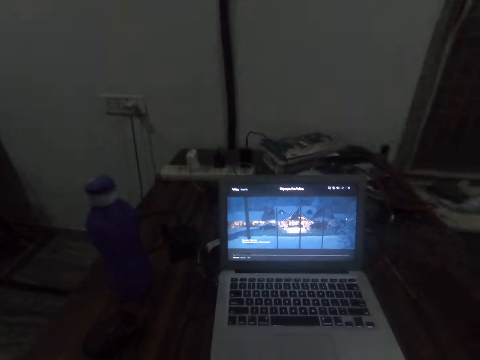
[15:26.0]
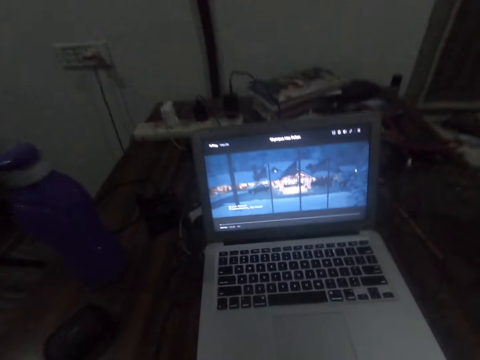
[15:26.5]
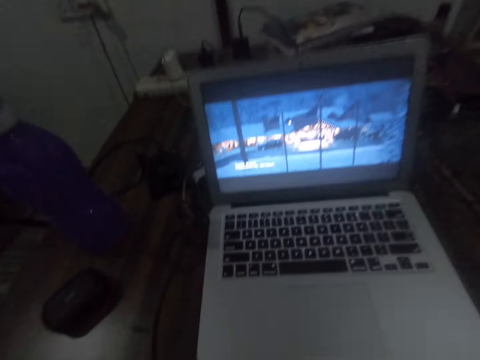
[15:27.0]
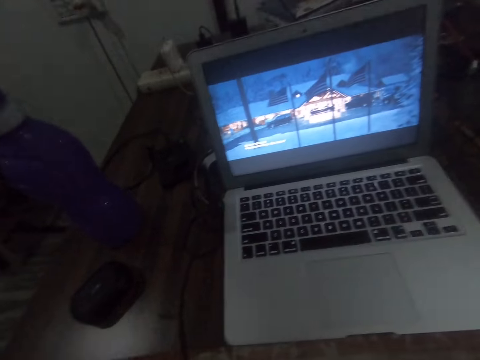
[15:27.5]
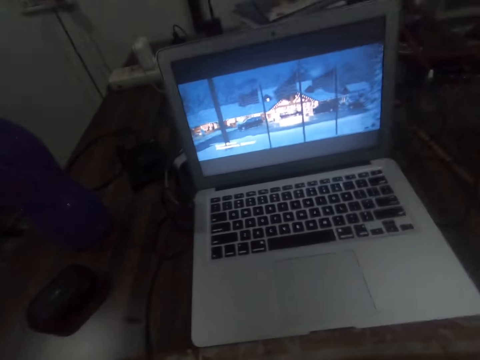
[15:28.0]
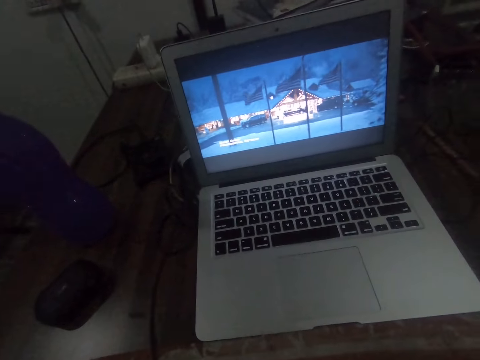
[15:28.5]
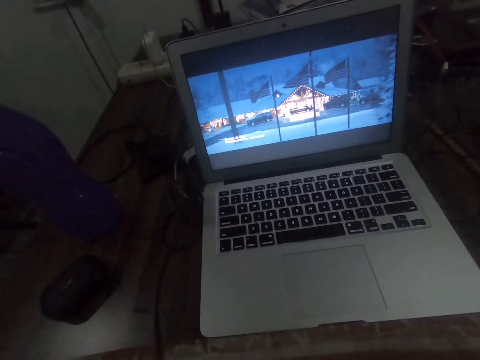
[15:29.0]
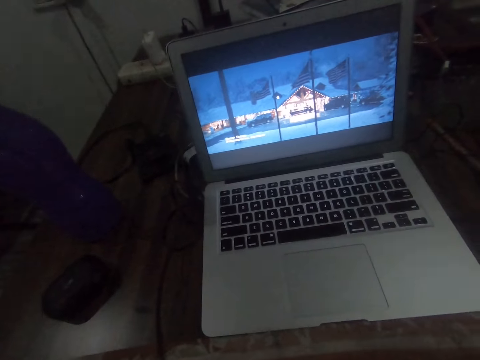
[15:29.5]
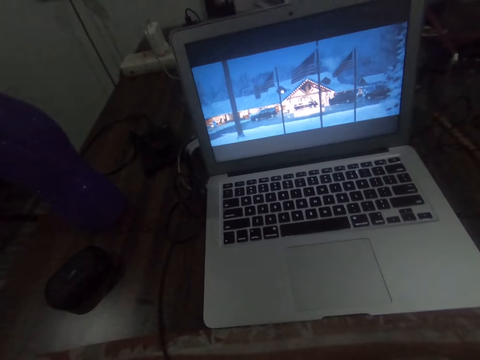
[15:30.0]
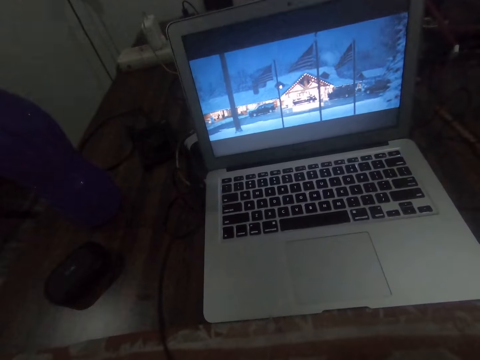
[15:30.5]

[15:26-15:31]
The camera wearer continues watching the movie on the laptop.

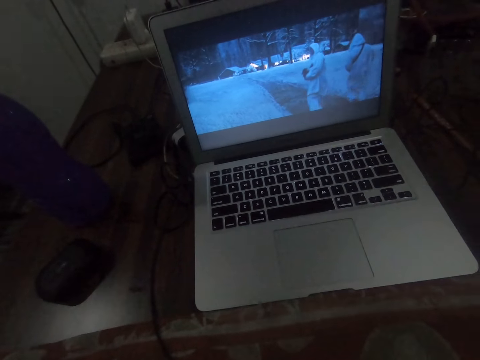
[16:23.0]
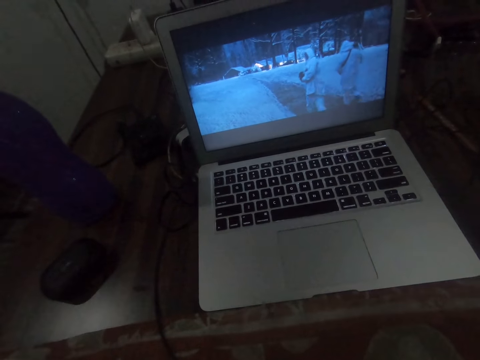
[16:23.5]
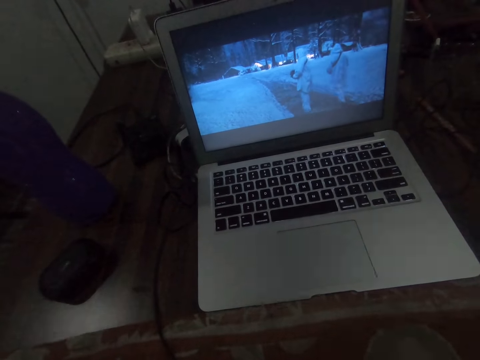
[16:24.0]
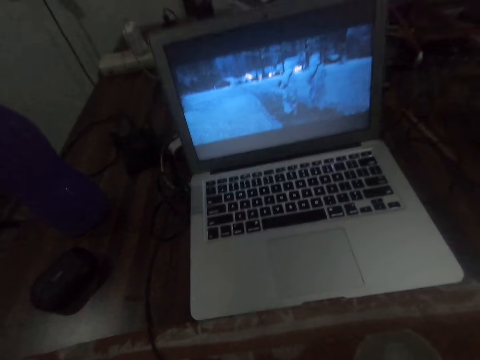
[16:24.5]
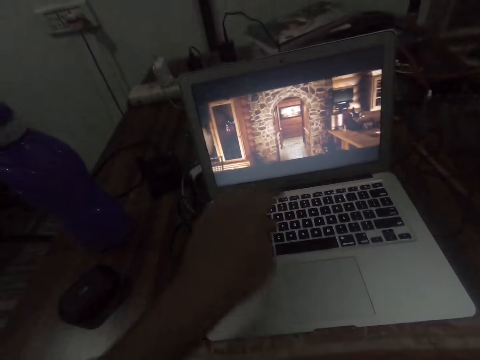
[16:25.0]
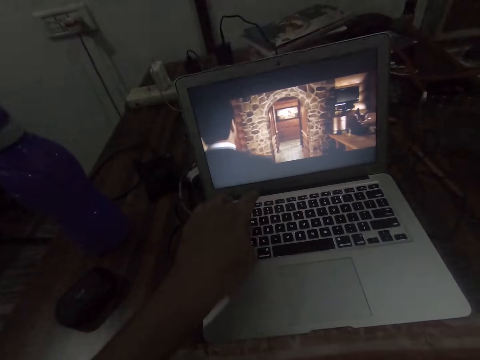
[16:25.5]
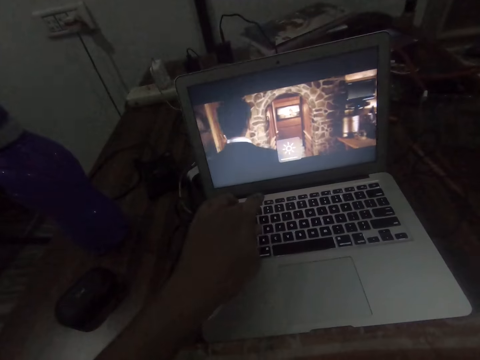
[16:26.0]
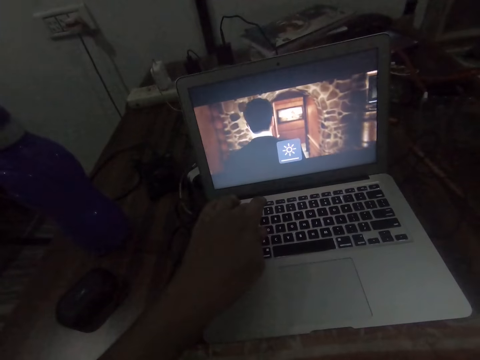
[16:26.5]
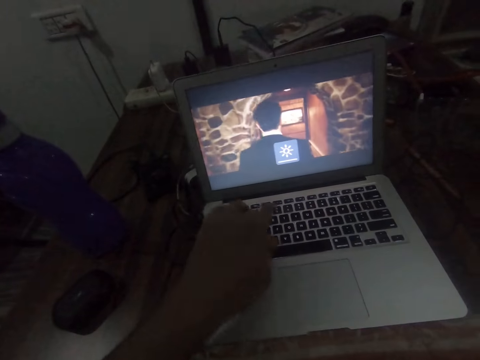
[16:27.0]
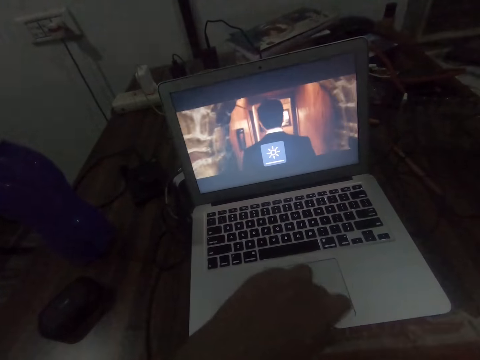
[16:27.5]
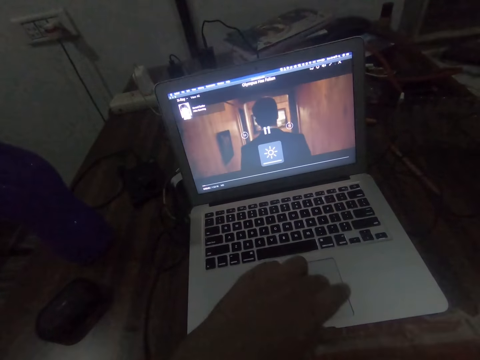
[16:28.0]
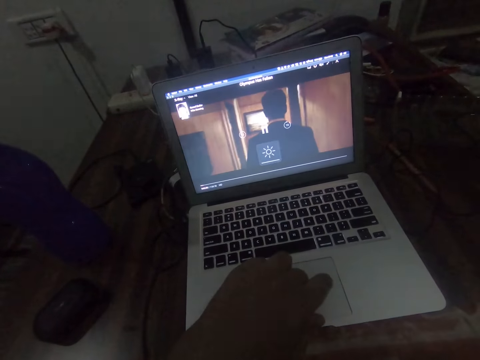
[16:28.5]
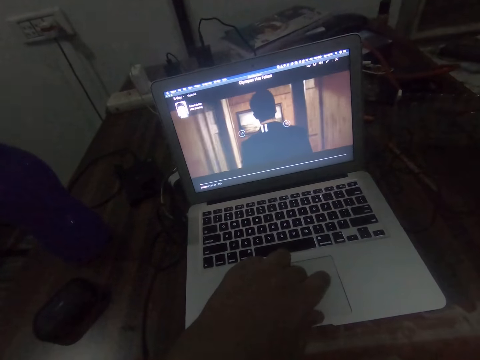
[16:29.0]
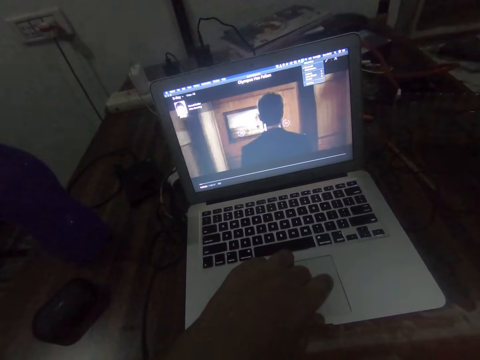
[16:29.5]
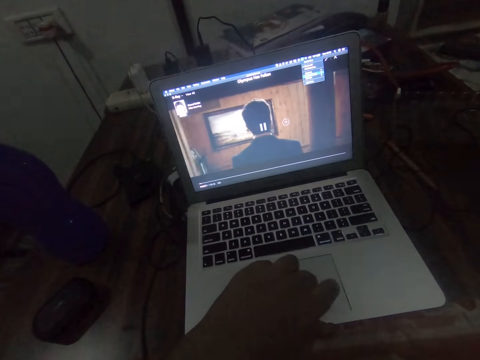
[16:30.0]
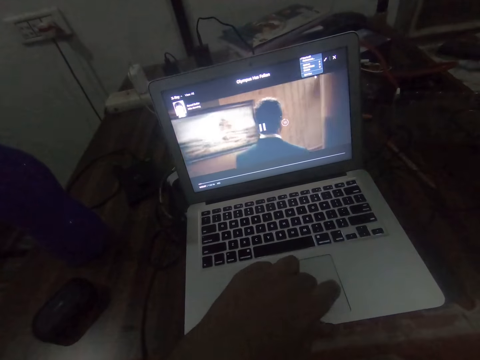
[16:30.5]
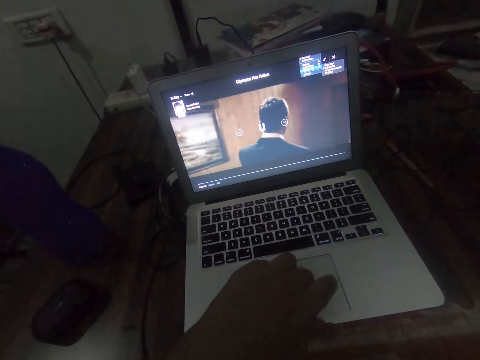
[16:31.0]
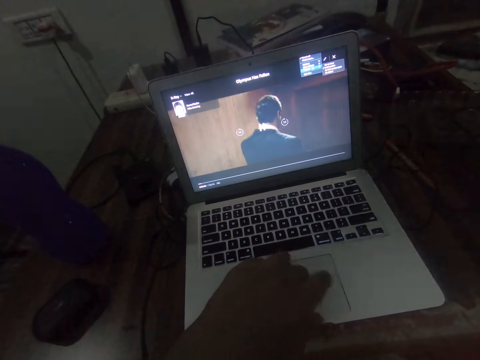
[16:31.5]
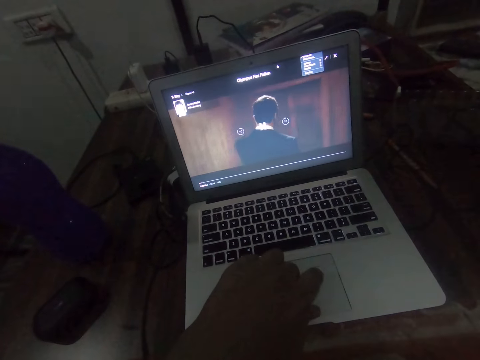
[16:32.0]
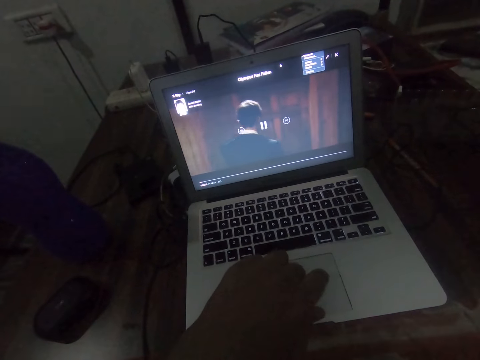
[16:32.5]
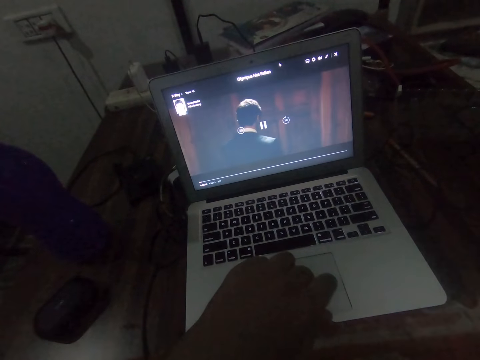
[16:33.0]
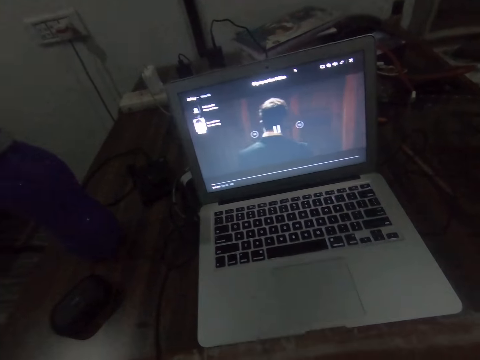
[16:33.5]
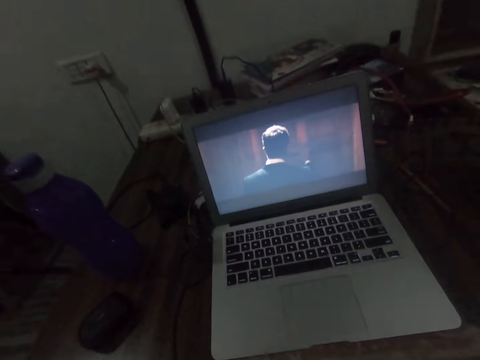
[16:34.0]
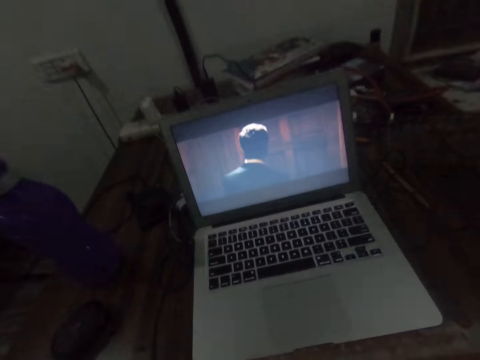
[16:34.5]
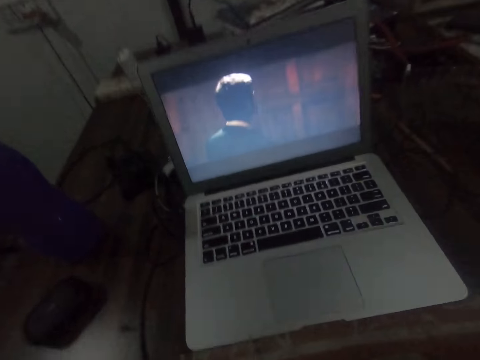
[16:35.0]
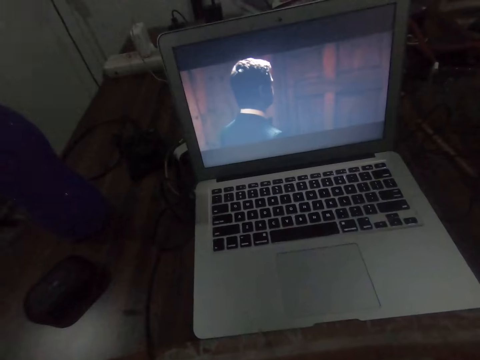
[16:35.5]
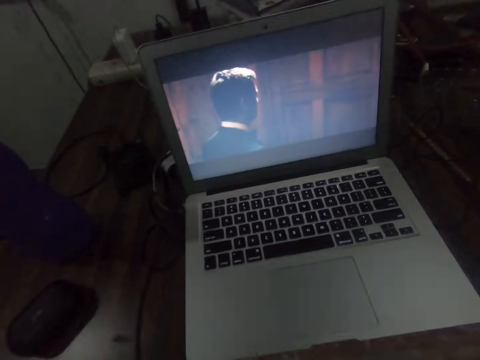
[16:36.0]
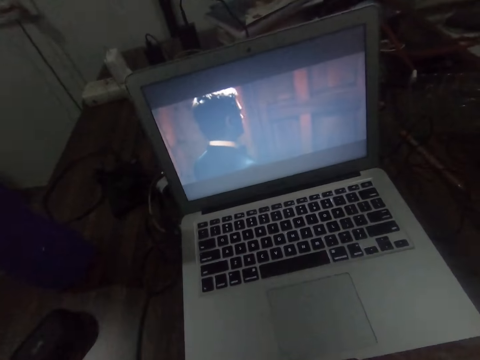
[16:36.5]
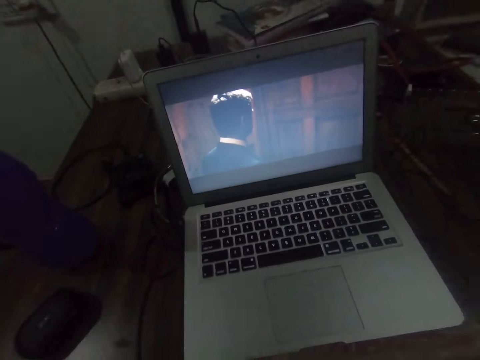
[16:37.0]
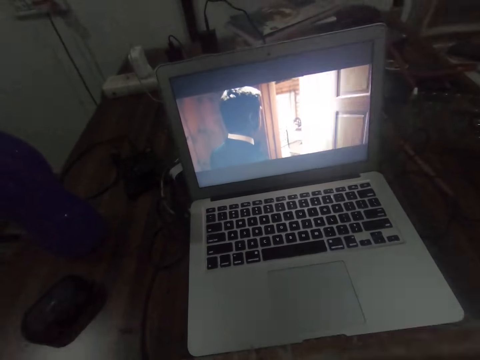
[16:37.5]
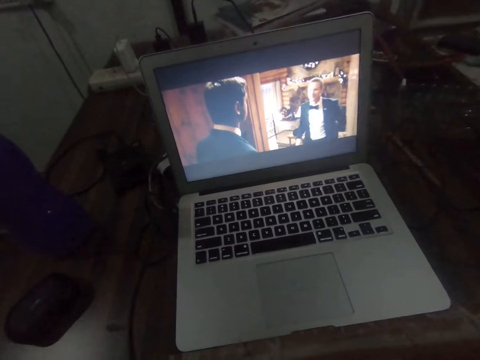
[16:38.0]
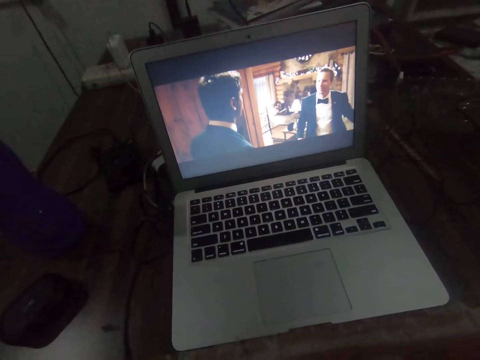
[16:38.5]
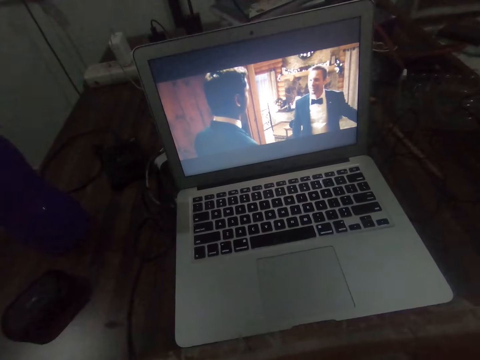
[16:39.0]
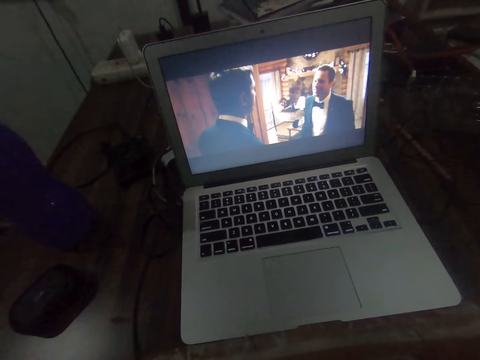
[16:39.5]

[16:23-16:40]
The camera wearer operates the laptop. They press the keyboard buttons. They move the finger on the touch pad. They continue watching the movie on the laptop.

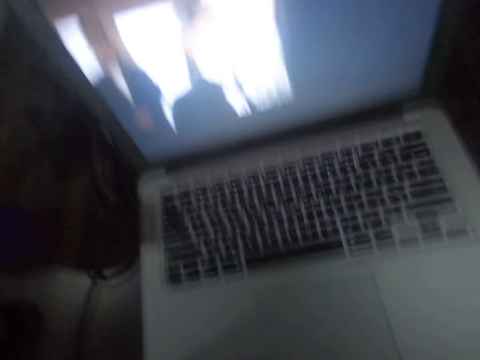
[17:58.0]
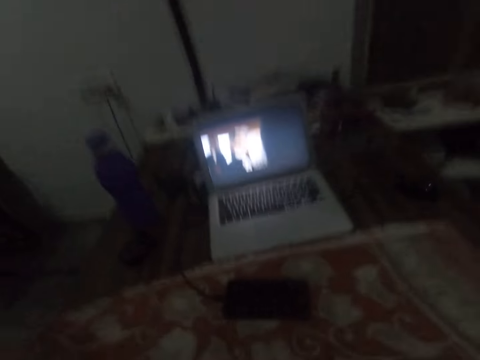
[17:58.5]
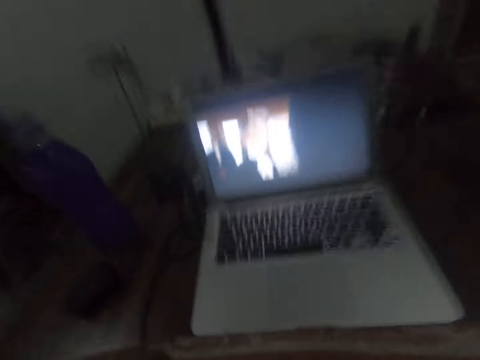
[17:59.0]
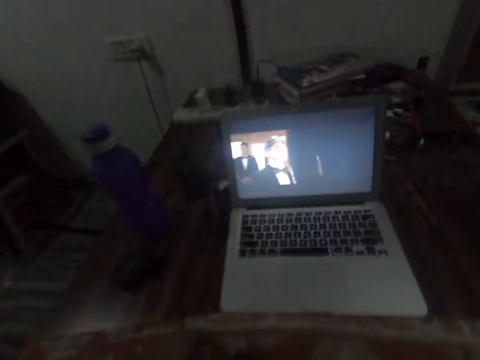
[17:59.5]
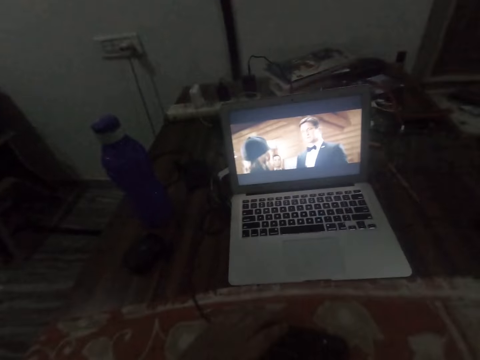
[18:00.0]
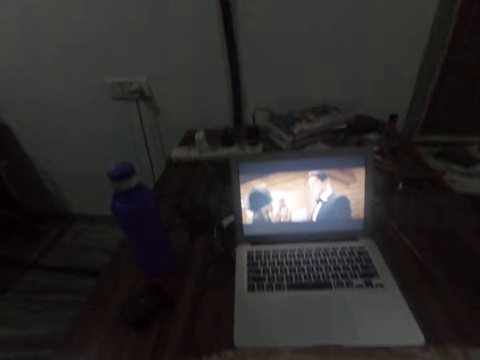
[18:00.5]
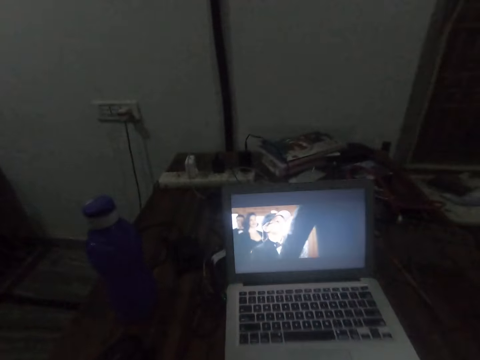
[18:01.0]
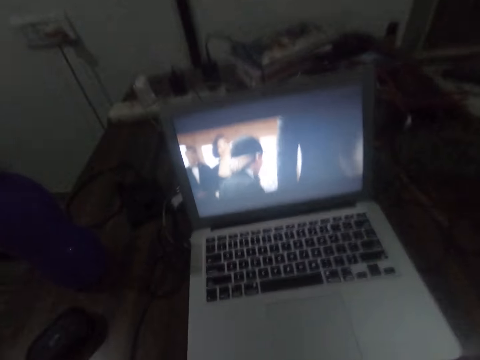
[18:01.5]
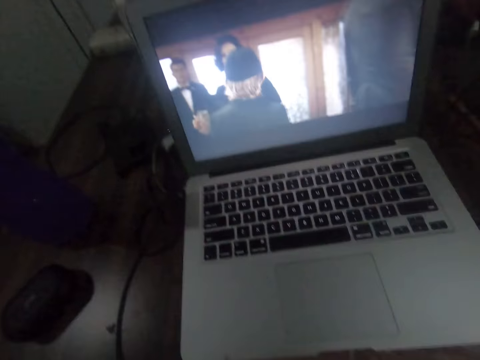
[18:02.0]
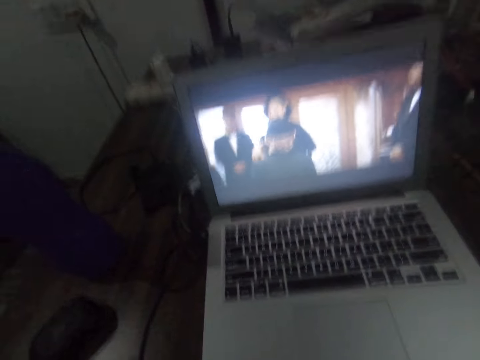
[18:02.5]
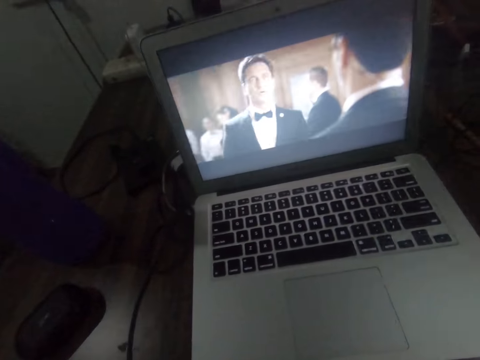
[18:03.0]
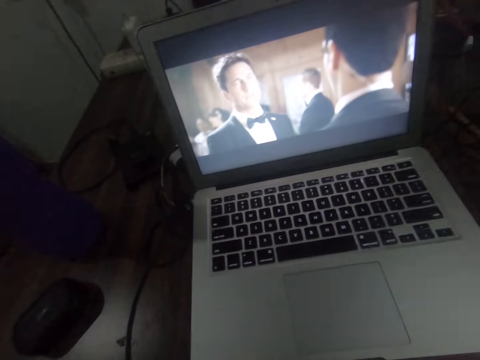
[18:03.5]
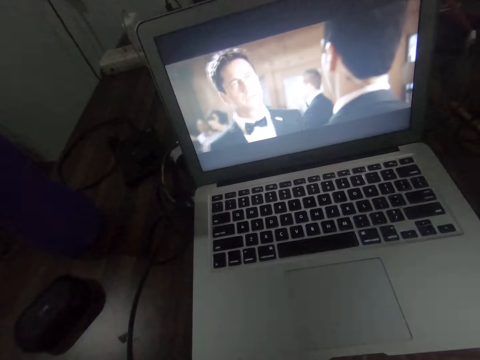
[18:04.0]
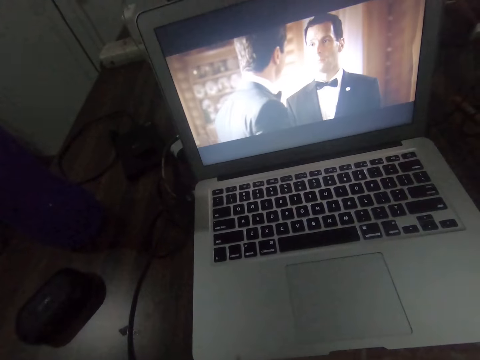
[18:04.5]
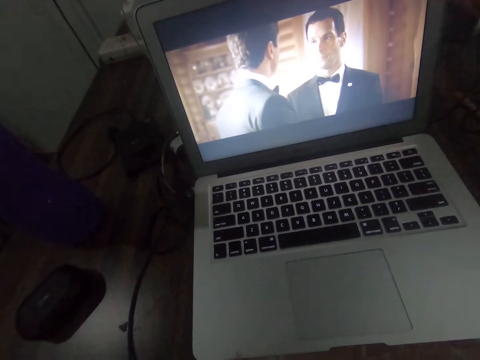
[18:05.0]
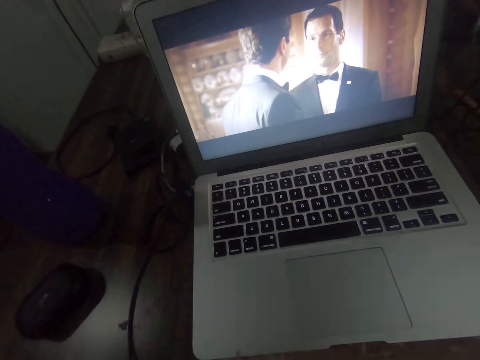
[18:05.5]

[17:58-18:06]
The camera wearer continues watching the movie on the laptop. They put a hand on the table.
